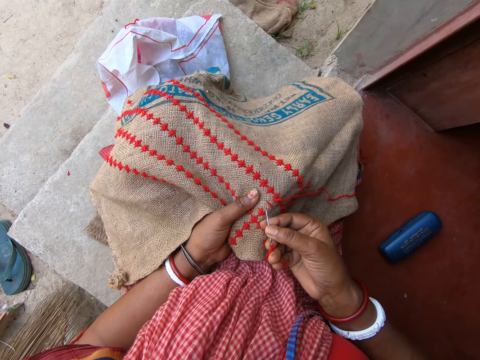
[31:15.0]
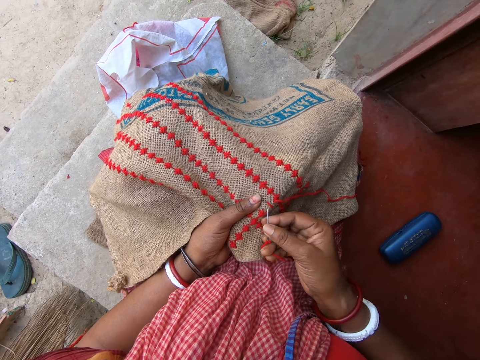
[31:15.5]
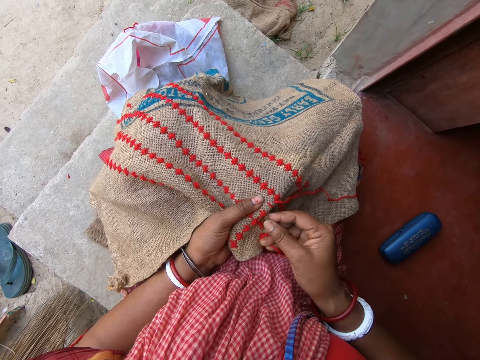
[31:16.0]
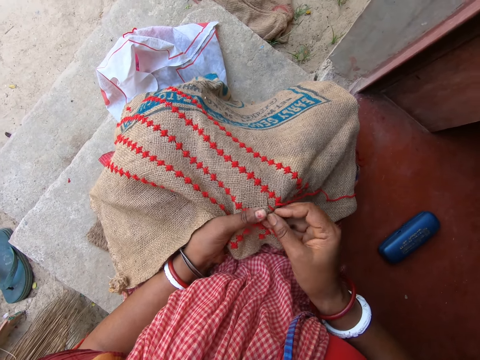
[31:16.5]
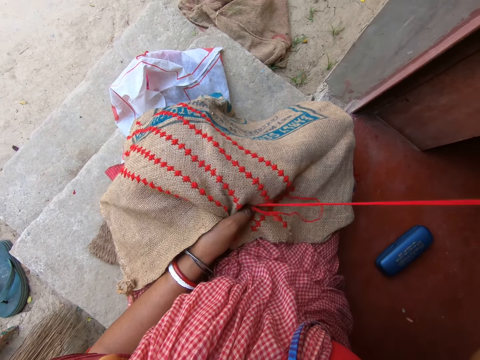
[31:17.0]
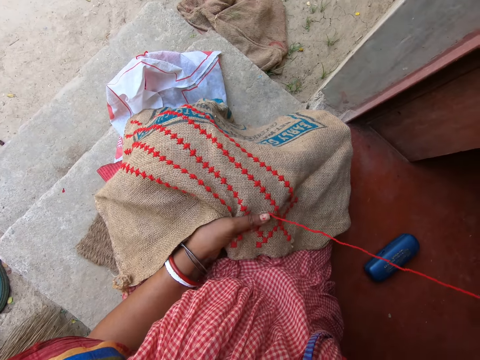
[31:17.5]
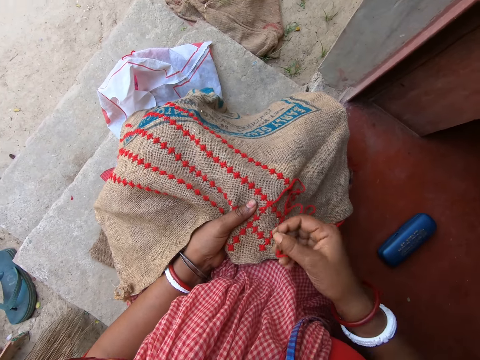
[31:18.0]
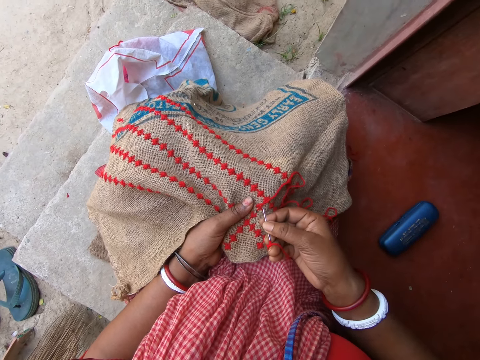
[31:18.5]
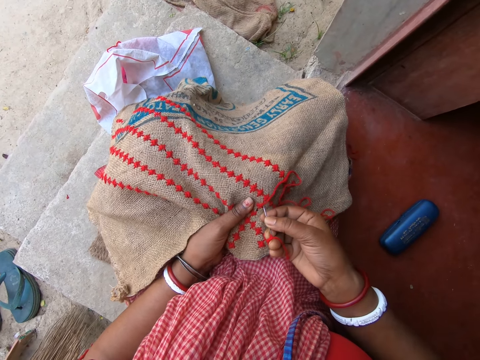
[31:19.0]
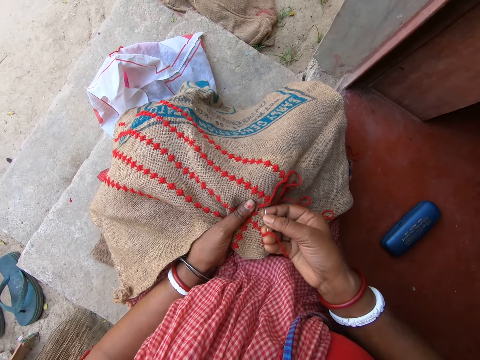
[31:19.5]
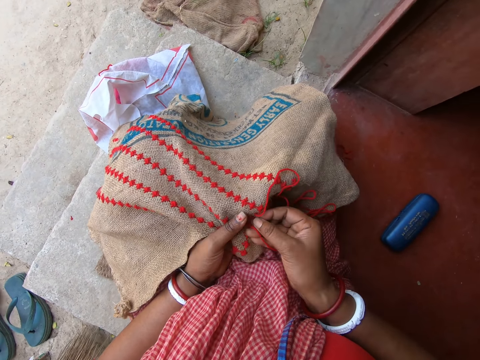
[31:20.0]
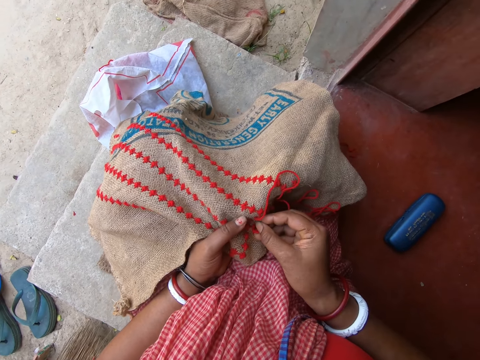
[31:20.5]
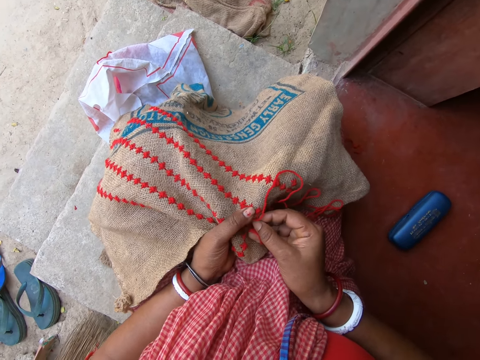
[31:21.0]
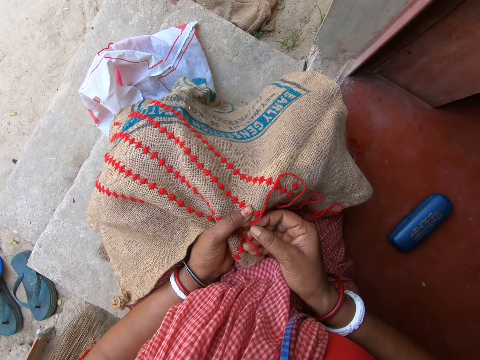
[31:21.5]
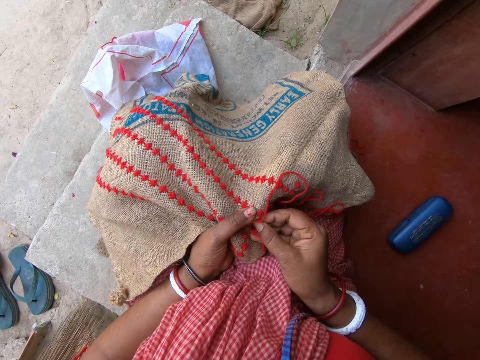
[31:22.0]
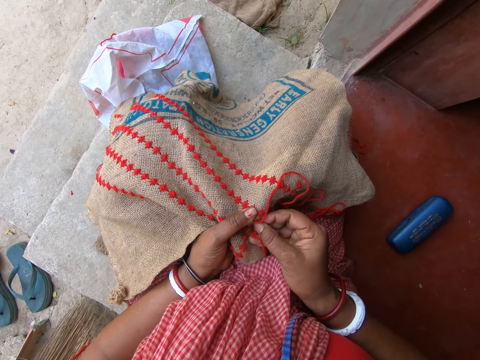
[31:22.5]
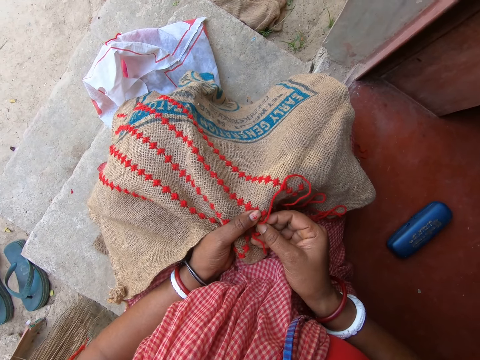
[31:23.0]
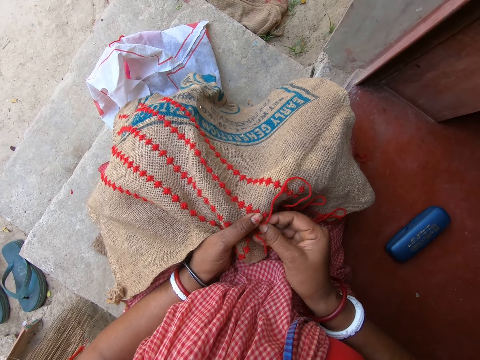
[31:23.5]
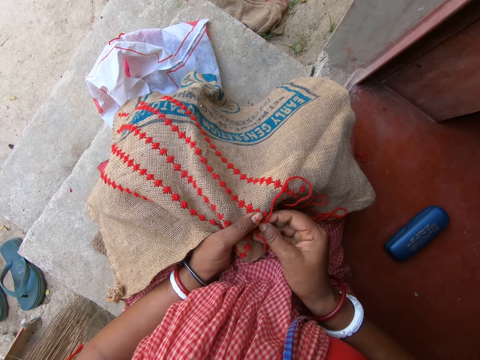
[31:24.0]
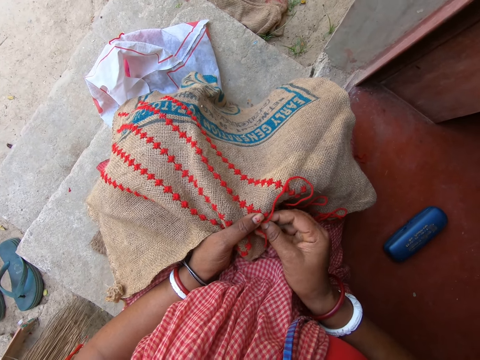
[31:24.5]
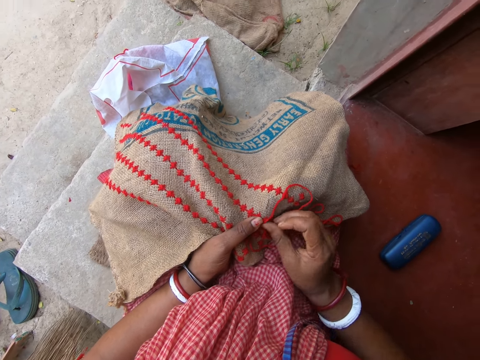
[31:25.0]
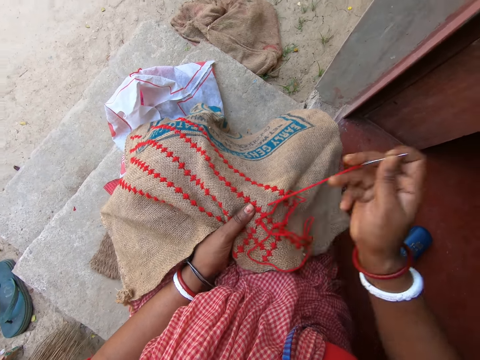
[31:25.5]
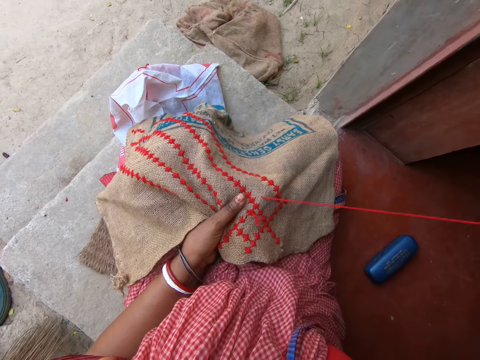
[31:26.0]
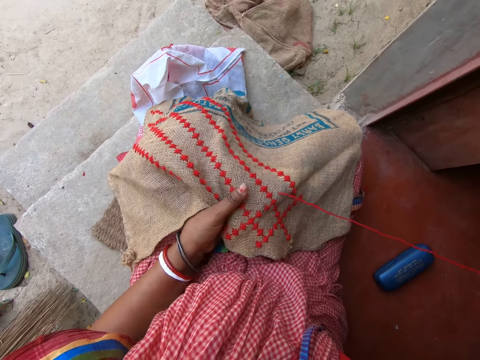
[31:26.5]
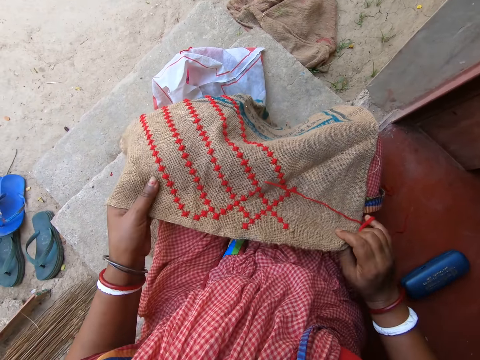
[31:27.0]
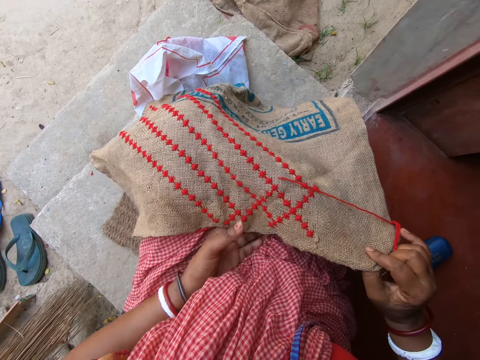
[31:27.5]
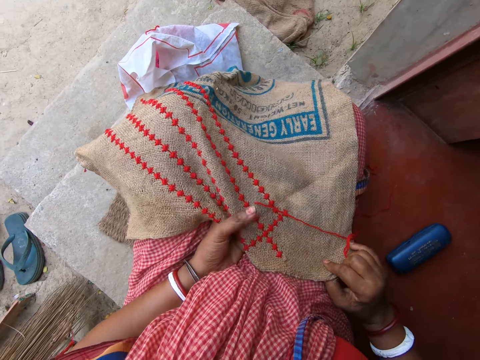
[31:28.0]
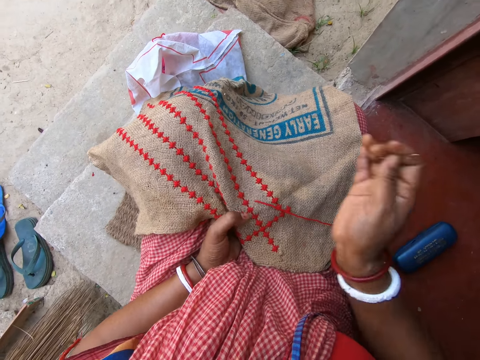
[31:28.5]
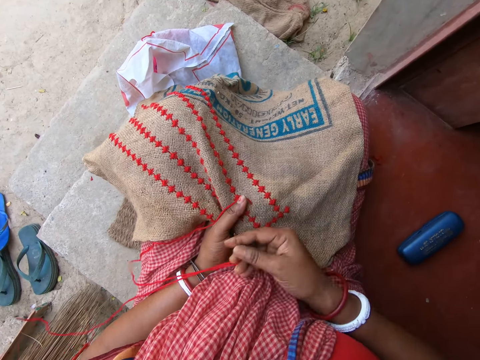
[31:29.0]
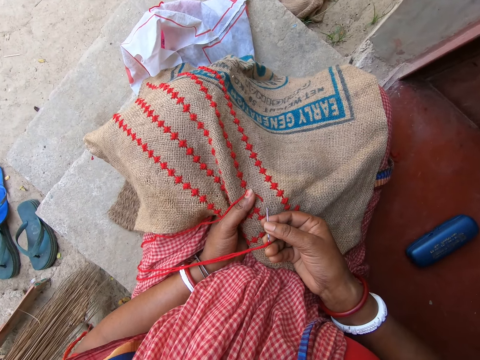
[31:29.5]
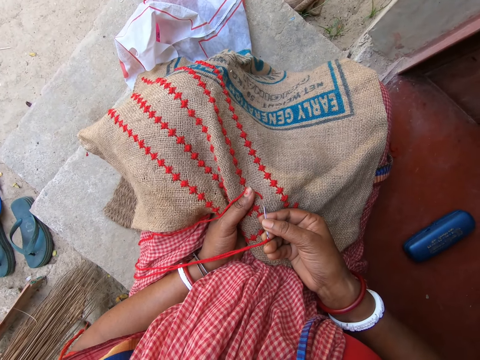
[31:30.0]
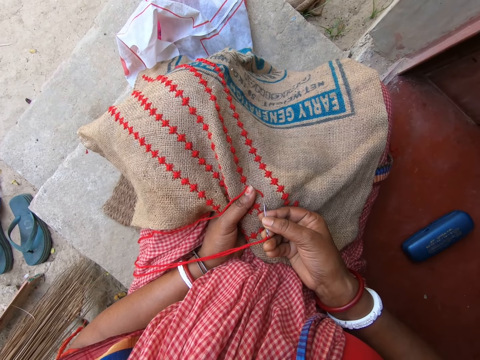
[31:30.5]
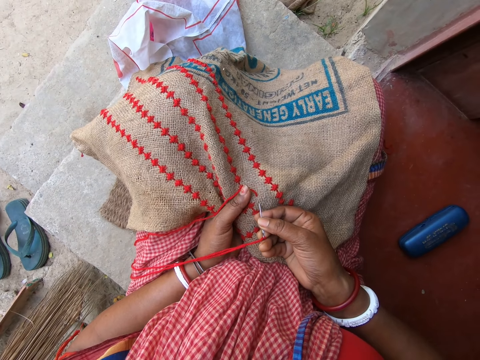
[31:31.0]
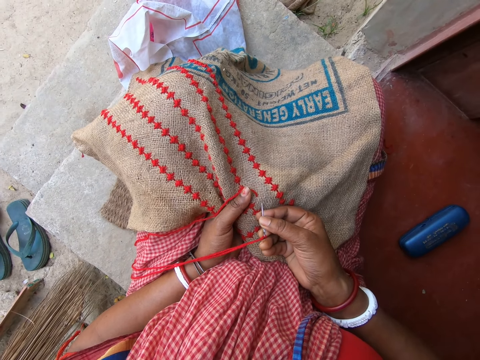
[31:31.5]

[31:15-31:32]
The camera wearer inserts a needle. They sew. They insert the needle. They sew. They pull yarn. They move a sack. They sway the yarn.

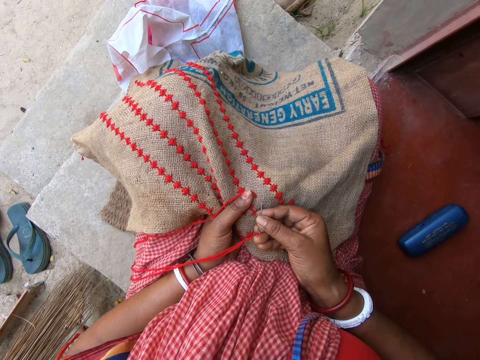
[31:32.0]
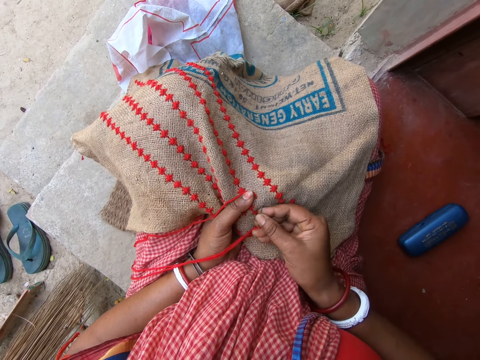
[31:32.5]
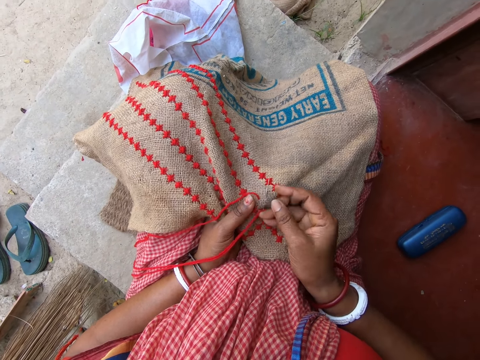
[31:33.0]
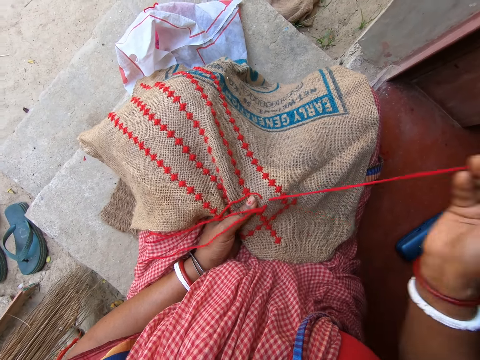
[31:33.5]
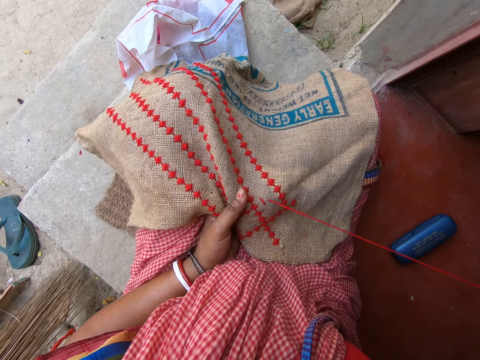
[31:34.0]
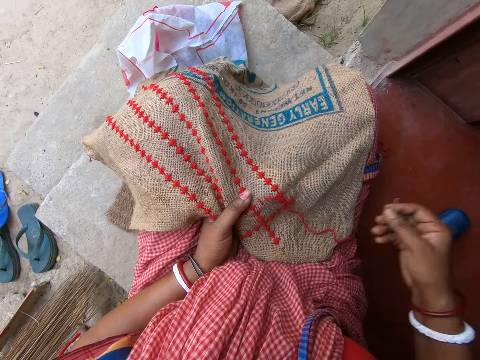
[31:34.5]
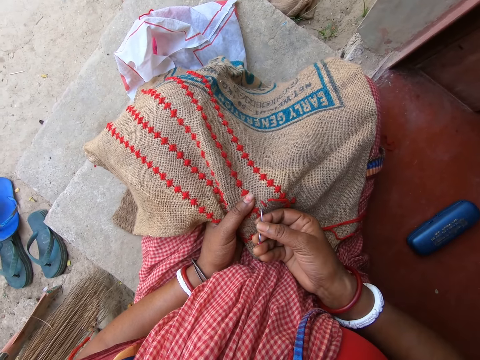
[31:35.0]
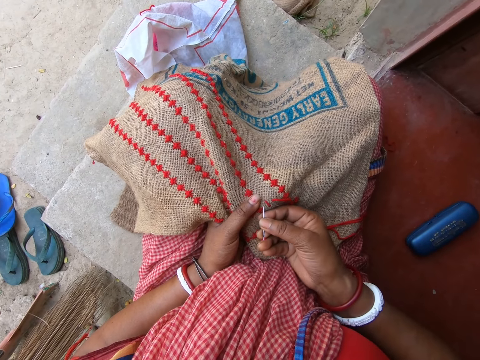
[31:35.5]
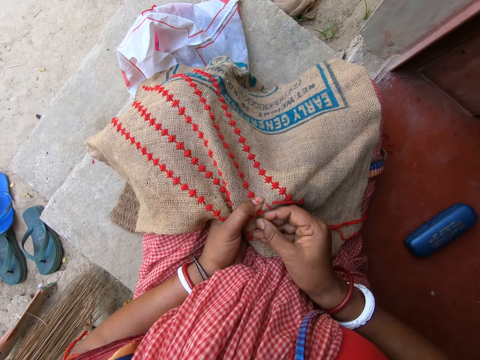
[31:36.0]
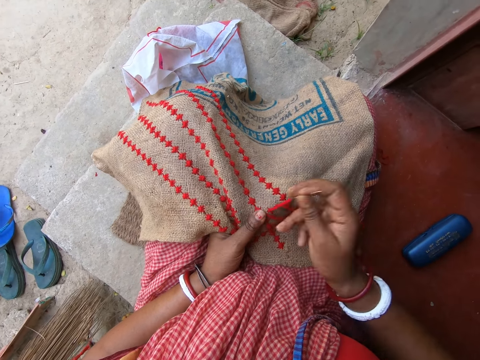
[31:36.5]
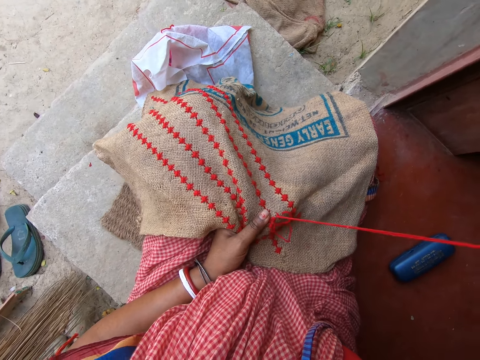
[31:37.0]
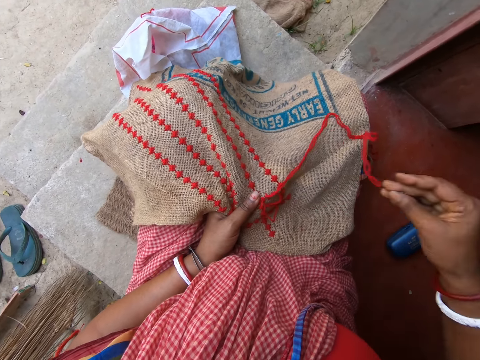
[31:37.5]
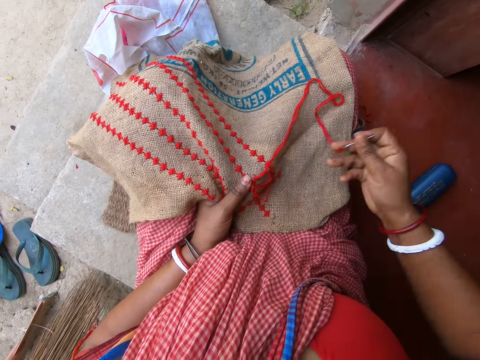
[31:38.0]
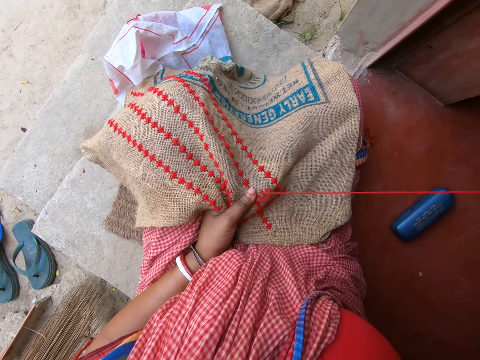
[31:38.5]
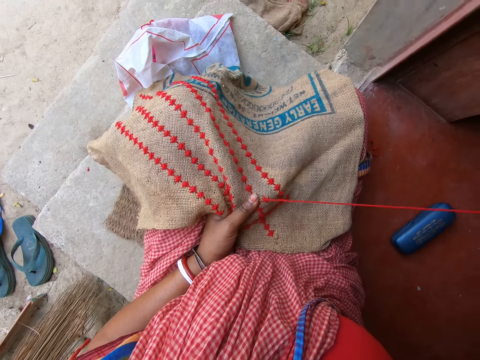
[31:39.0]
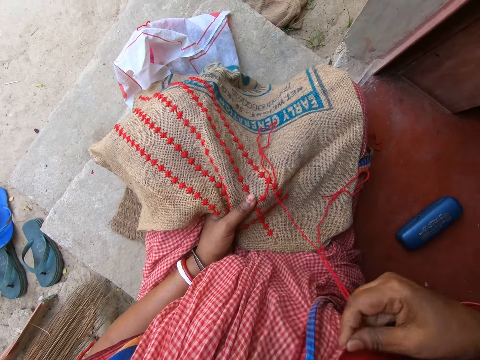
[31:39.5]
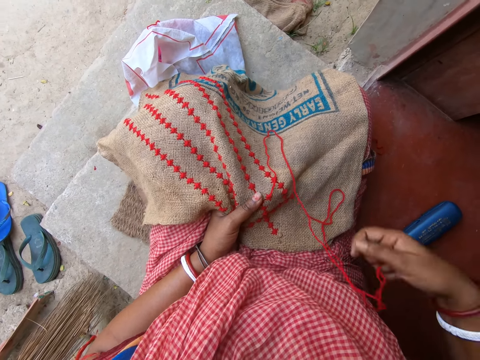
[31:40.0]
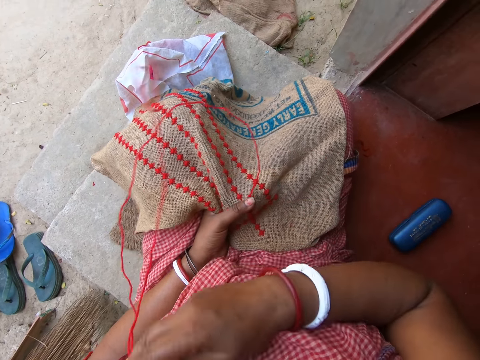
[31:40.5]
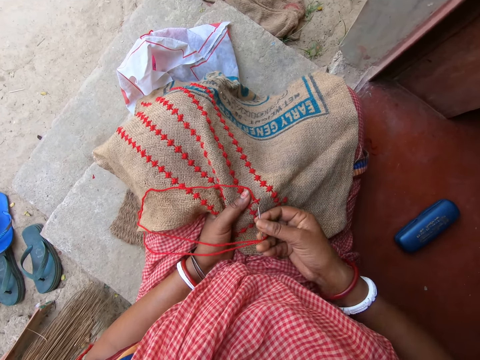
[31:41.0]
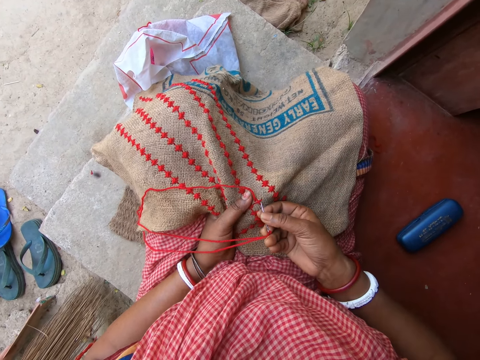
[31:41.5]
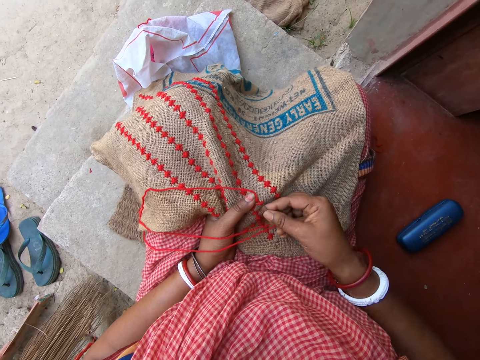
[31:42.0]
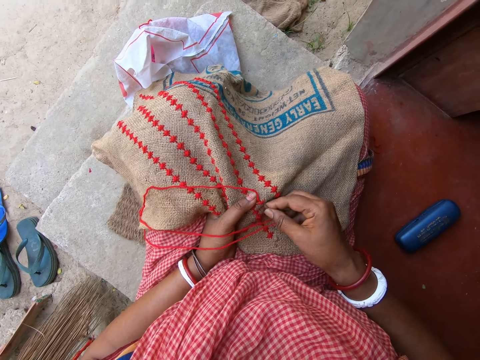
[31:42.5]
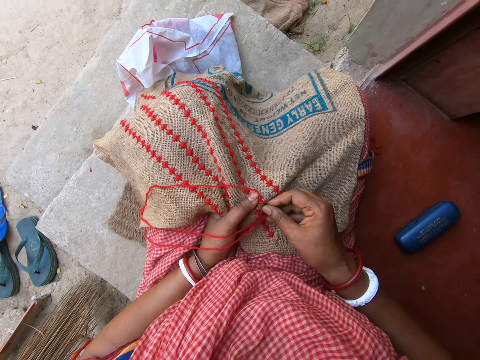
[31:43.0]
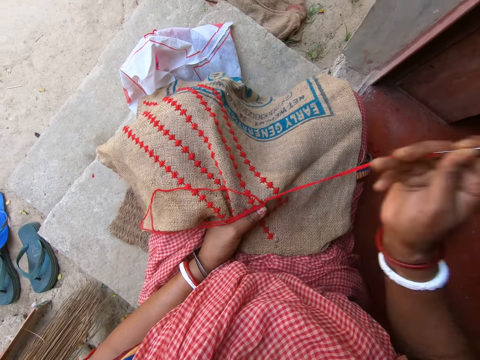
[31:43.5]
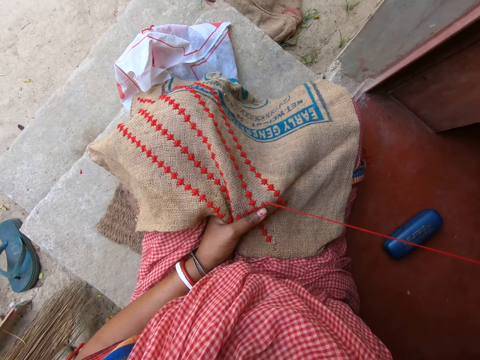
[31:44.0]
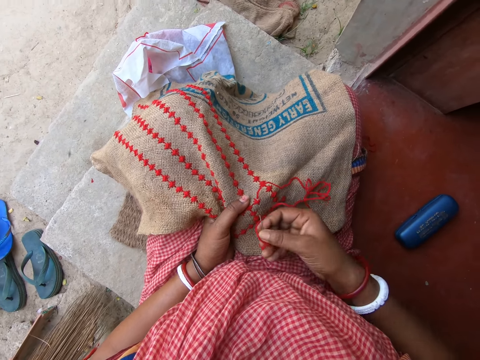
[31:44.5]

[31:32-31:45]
The camera wearer inserts a needle. They sew. They insert the needle. They sew. They tighten yarn. They touch a cloth. They sway the yarn. They insert the needle. They pull out.
